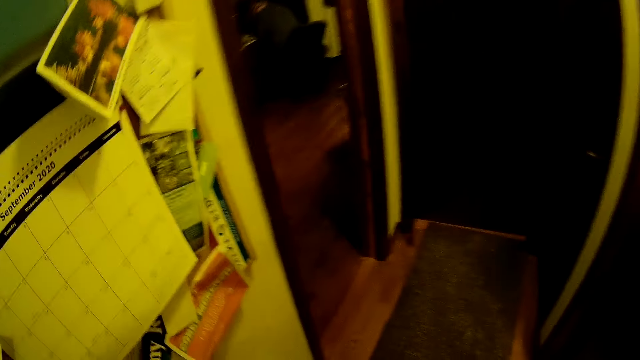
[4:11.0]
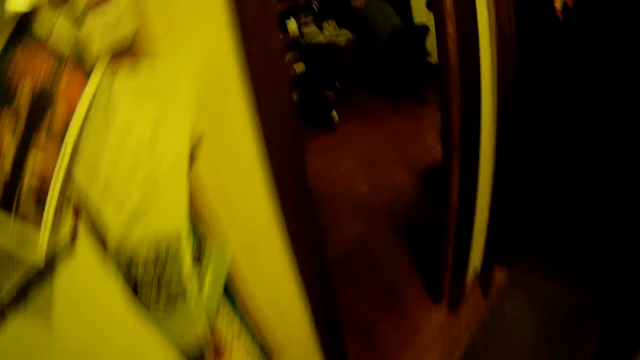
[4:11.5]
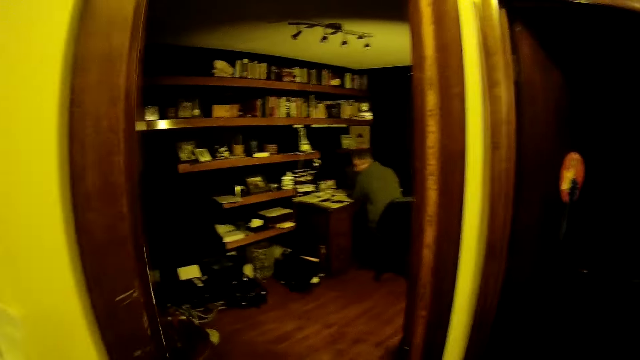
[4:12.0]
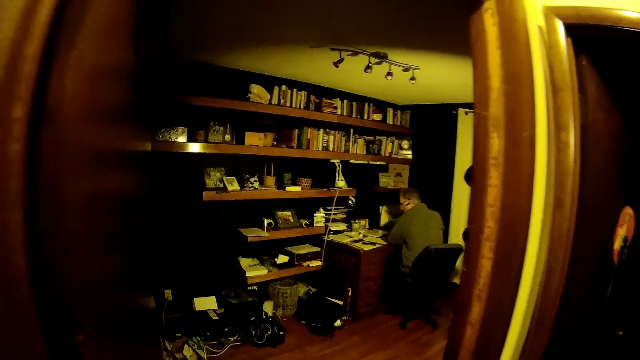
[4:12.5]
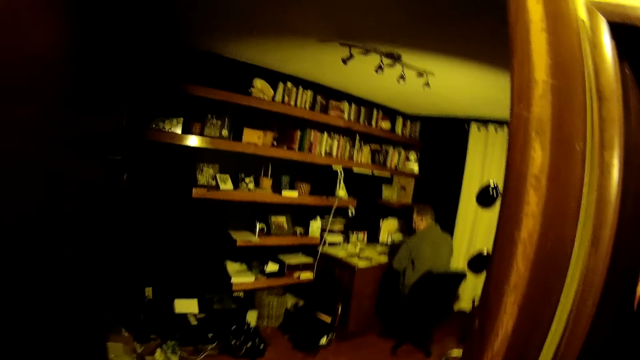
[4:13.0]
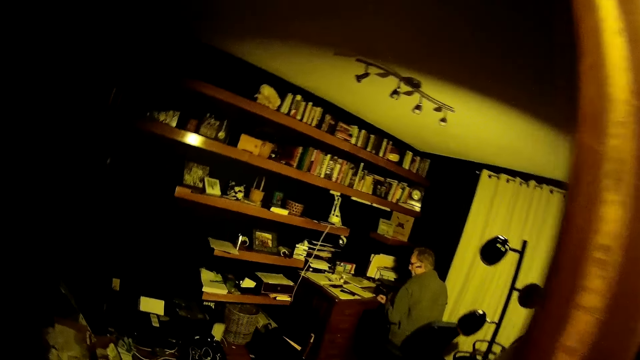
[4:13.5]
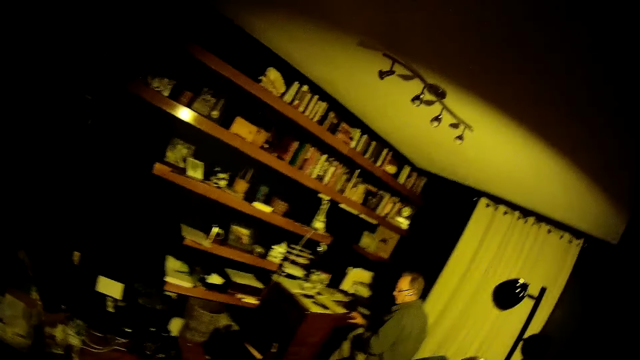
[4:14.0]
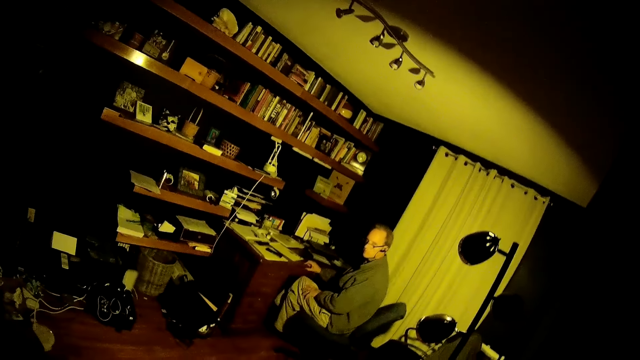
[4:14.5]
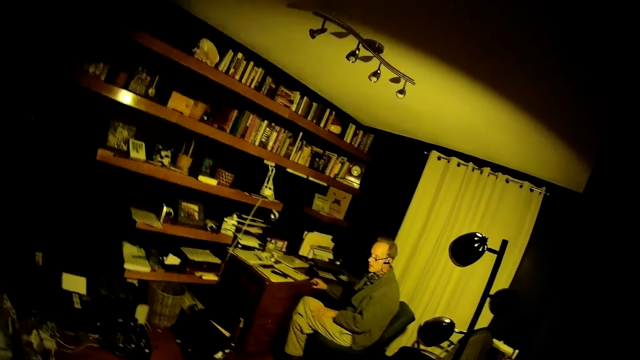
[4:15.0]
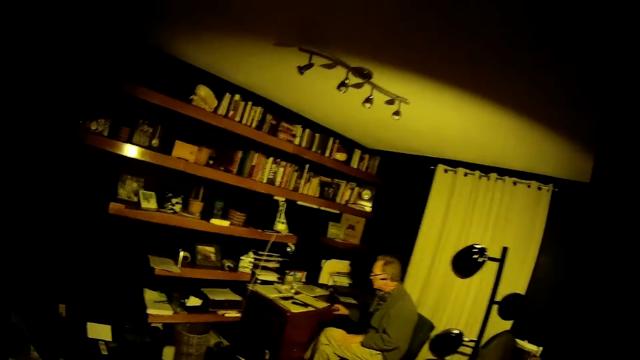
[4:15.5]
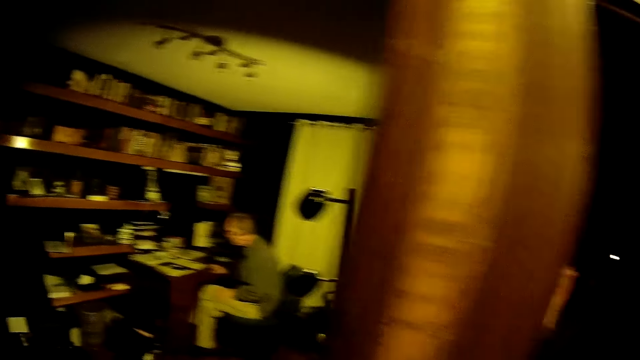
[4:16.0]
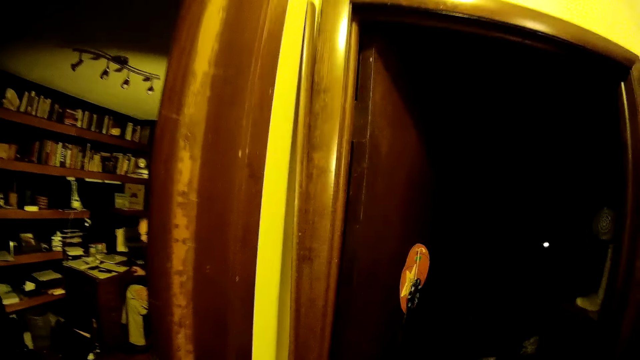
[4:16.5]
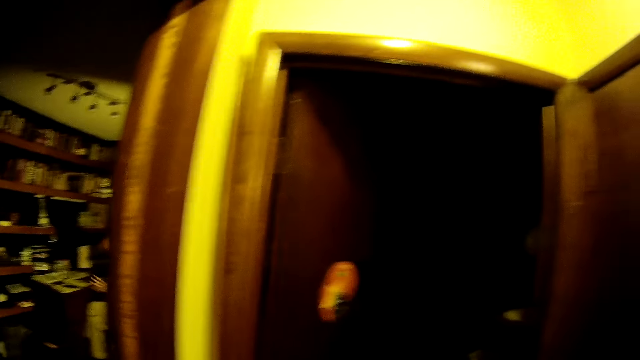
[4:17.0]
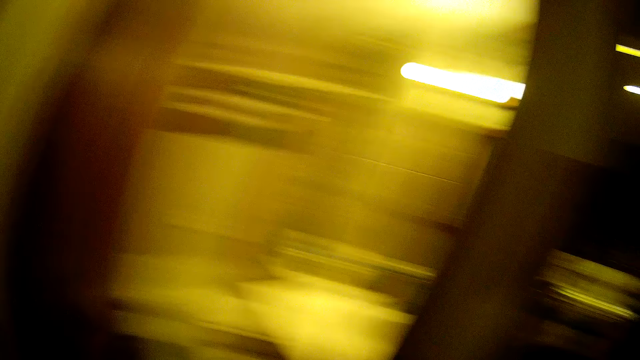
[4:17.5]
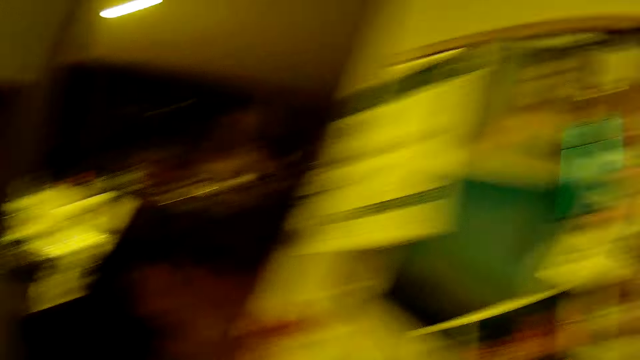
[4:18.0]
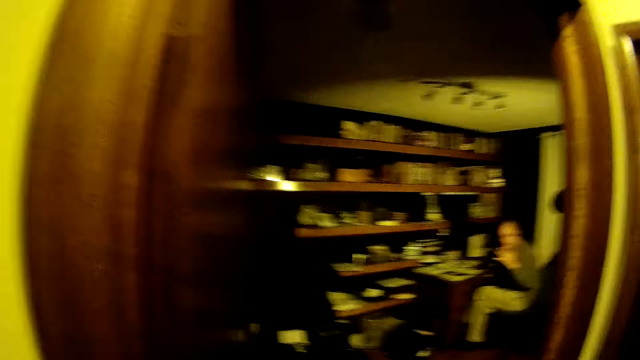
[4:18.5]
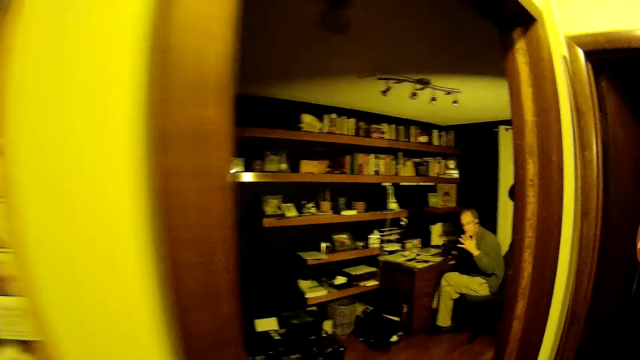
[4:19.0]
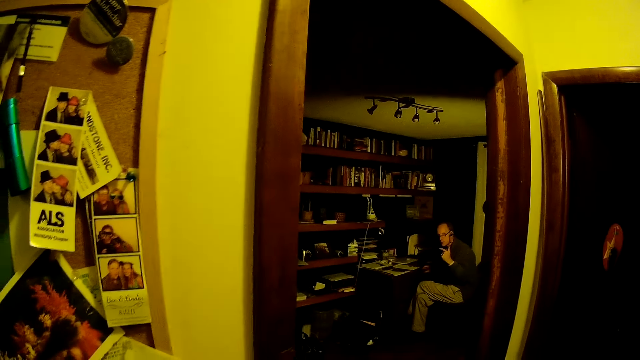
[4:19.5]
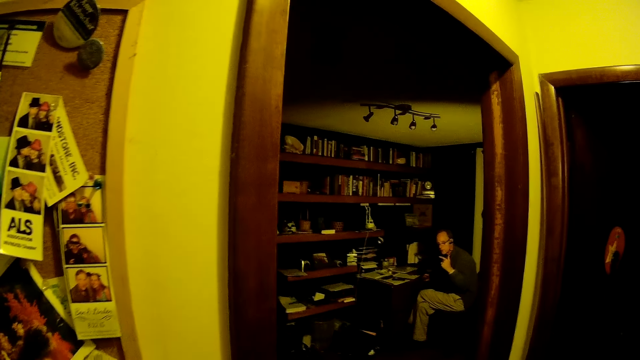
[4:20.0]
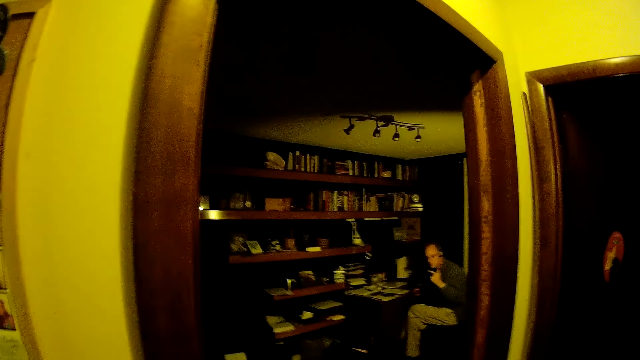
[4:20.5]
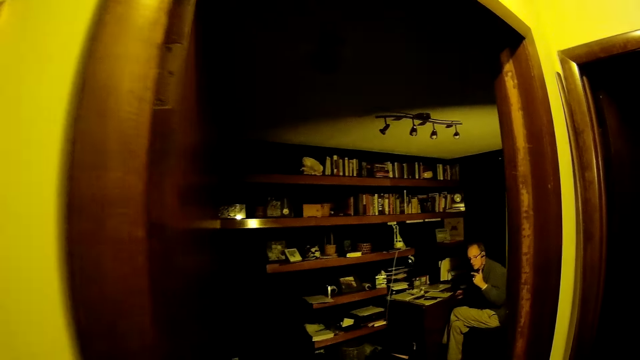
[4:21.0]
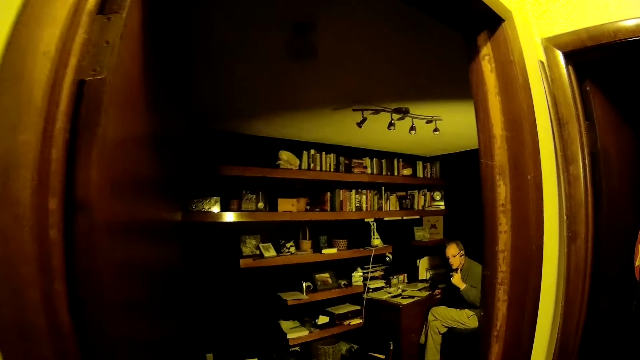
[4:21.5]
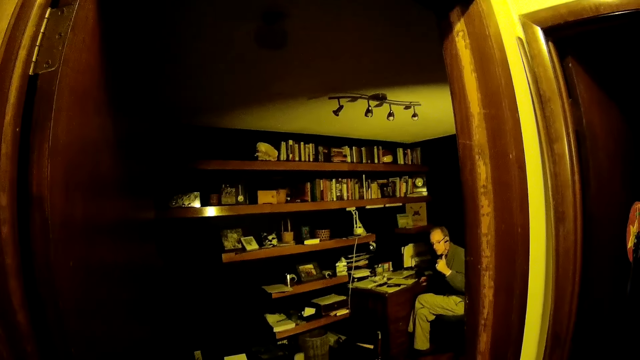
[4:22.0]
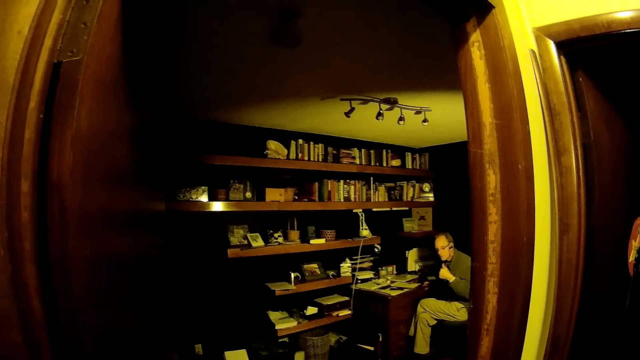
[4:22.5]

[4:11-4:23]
A person turns around on a chair. The camera wearer interacts with the person. They look around. The person spreads his fingers.
